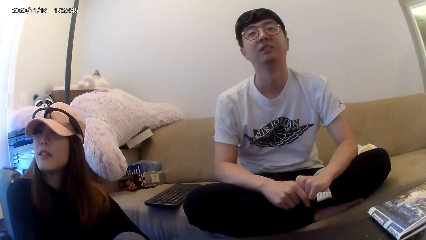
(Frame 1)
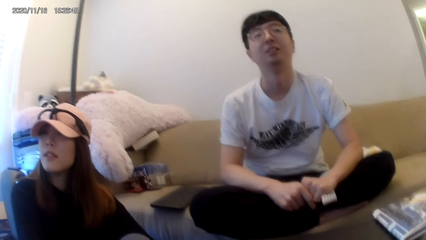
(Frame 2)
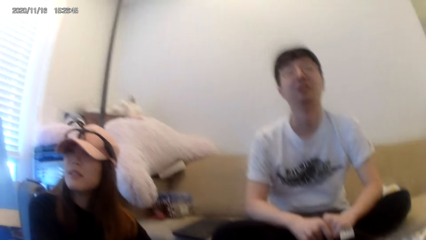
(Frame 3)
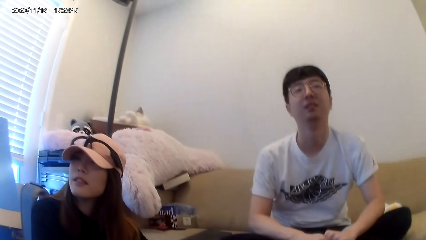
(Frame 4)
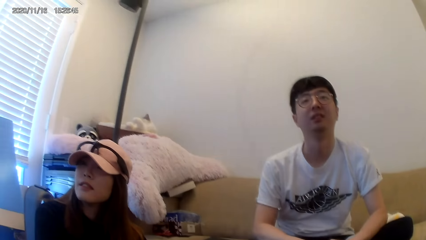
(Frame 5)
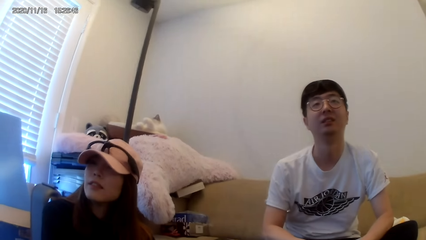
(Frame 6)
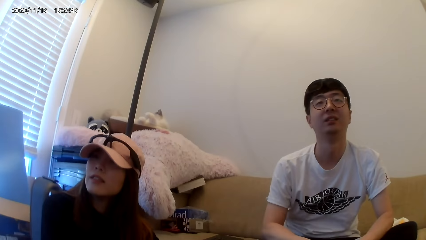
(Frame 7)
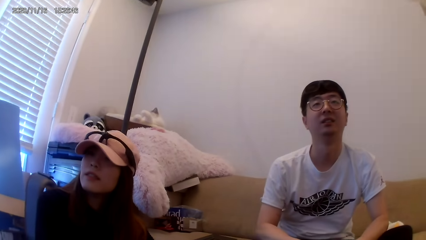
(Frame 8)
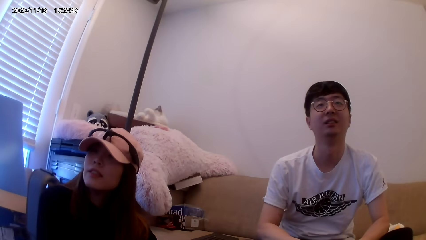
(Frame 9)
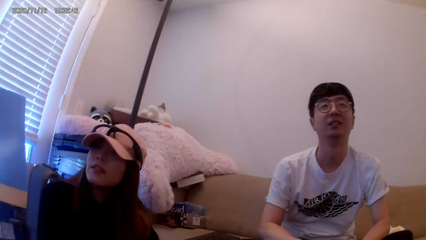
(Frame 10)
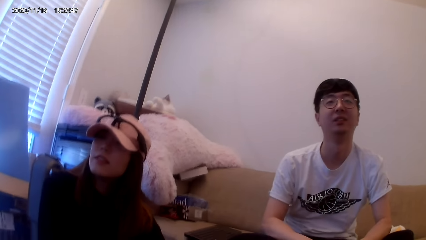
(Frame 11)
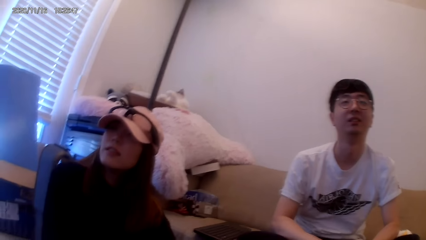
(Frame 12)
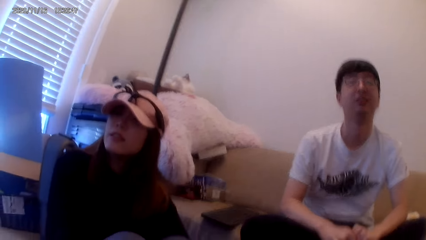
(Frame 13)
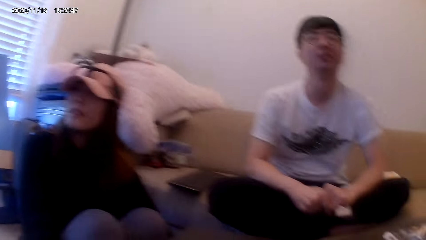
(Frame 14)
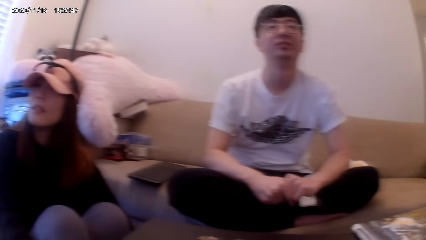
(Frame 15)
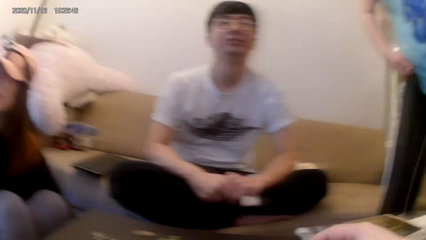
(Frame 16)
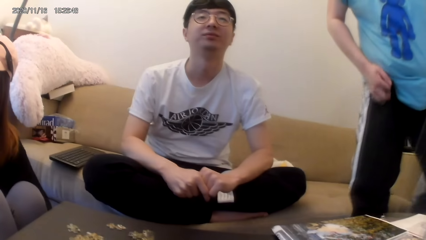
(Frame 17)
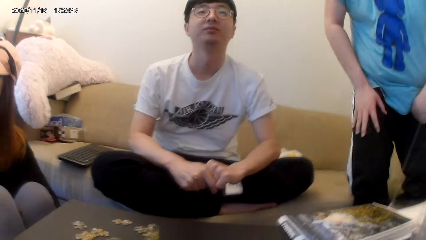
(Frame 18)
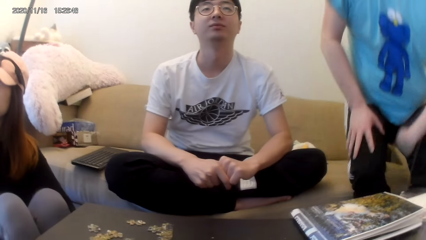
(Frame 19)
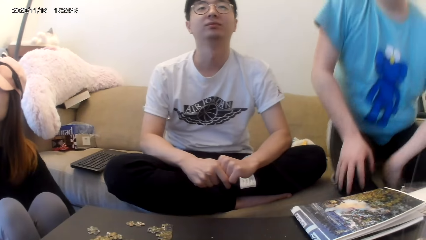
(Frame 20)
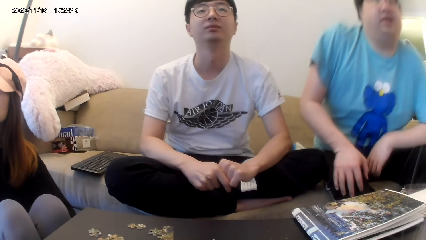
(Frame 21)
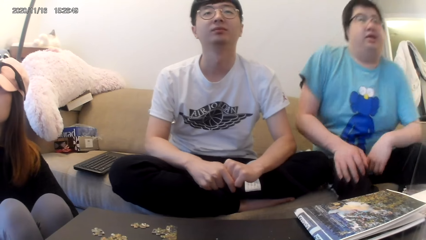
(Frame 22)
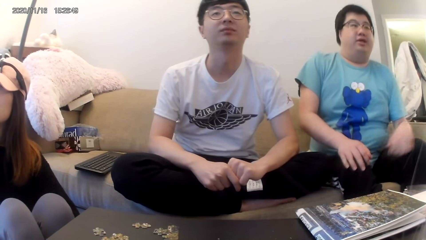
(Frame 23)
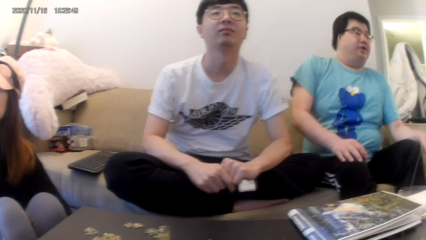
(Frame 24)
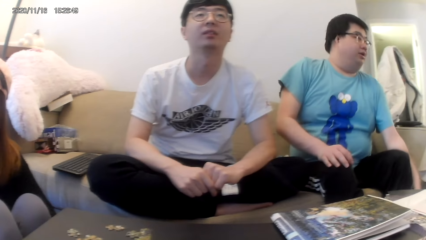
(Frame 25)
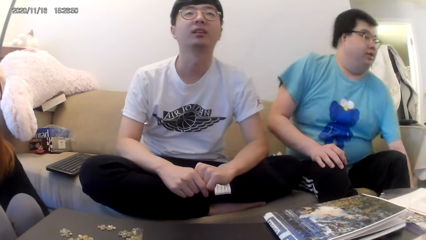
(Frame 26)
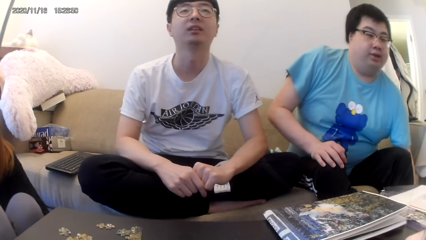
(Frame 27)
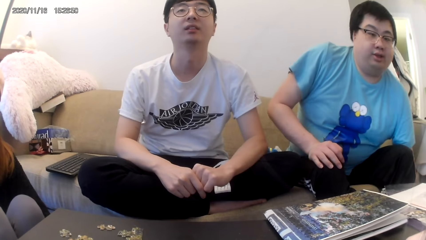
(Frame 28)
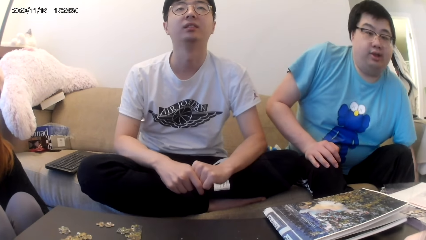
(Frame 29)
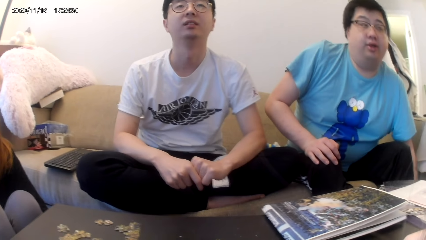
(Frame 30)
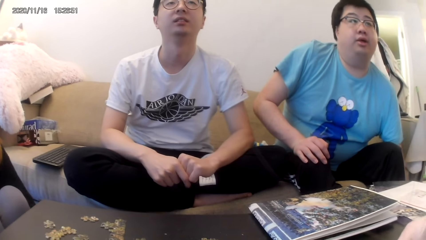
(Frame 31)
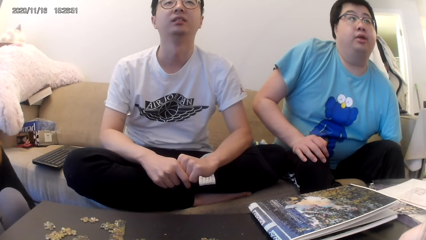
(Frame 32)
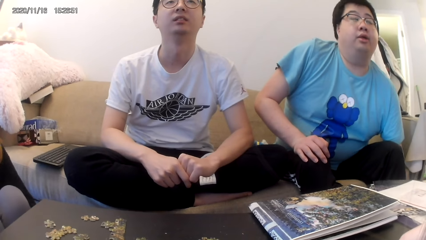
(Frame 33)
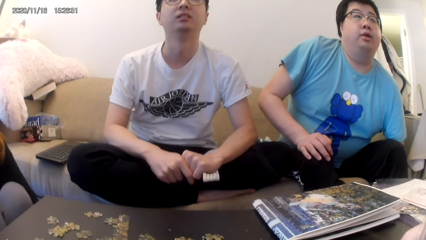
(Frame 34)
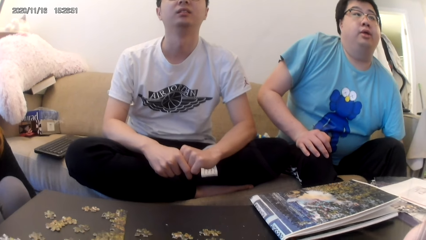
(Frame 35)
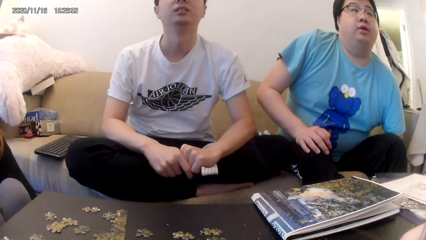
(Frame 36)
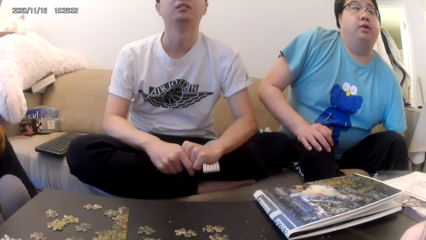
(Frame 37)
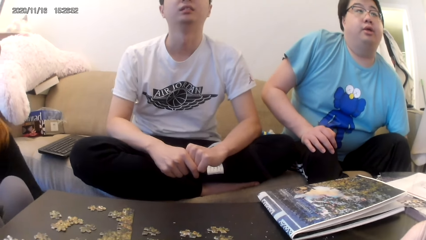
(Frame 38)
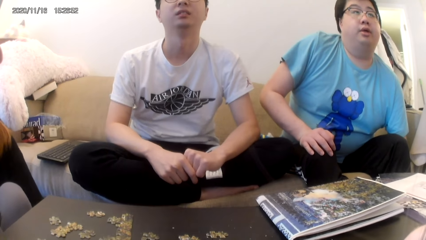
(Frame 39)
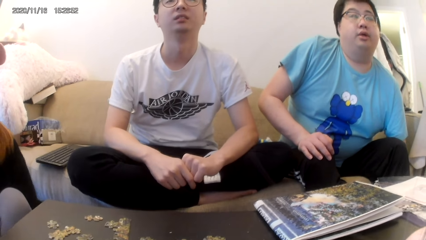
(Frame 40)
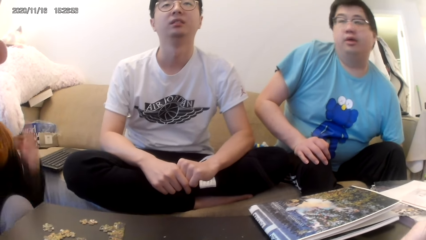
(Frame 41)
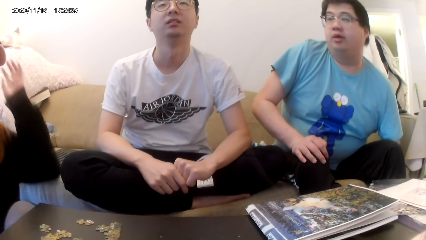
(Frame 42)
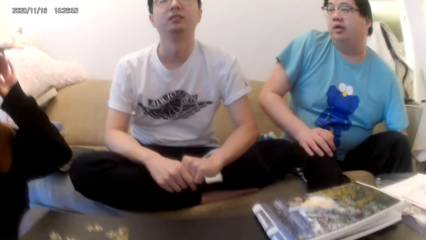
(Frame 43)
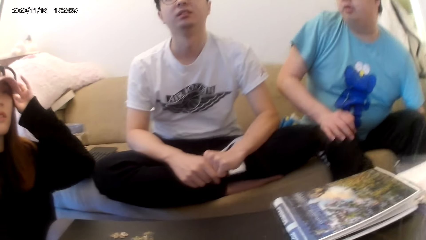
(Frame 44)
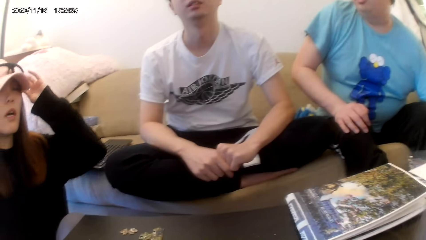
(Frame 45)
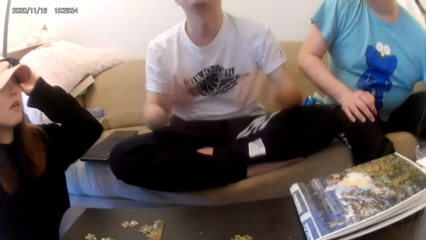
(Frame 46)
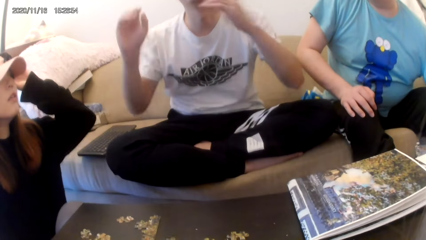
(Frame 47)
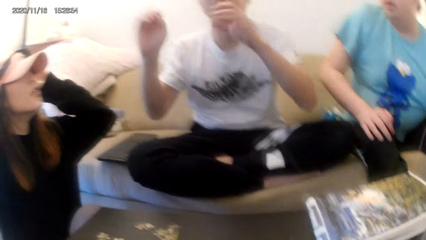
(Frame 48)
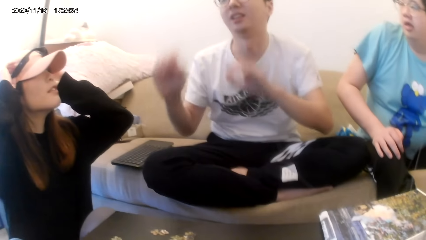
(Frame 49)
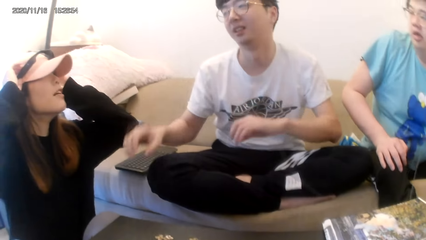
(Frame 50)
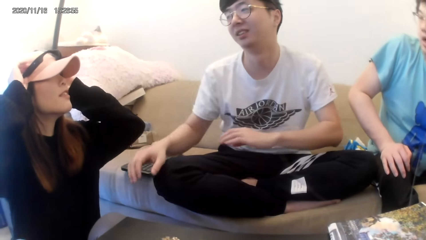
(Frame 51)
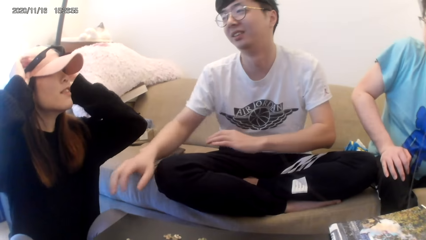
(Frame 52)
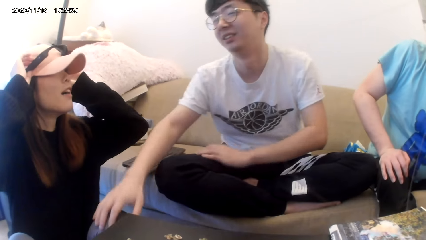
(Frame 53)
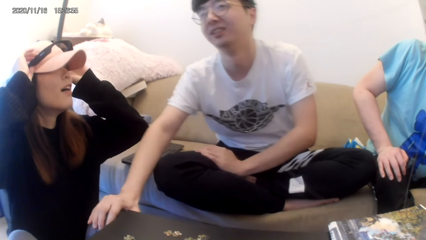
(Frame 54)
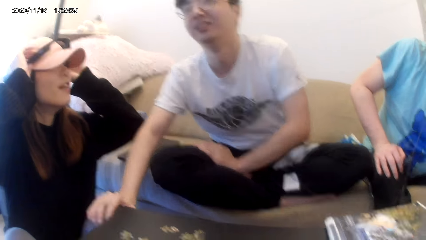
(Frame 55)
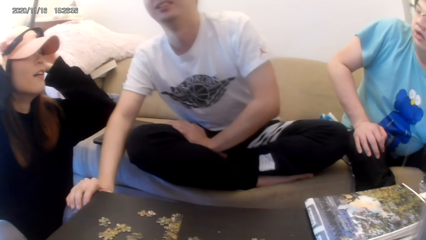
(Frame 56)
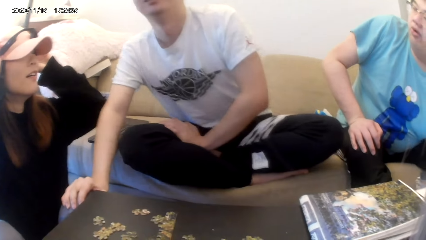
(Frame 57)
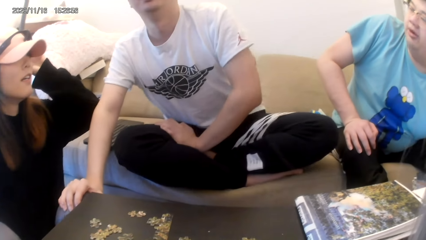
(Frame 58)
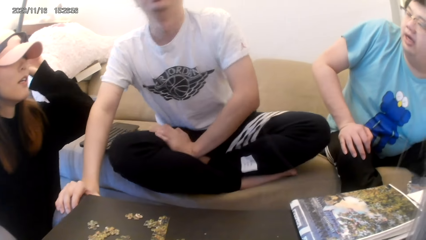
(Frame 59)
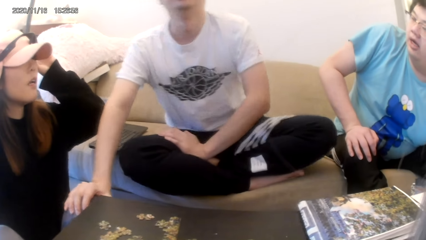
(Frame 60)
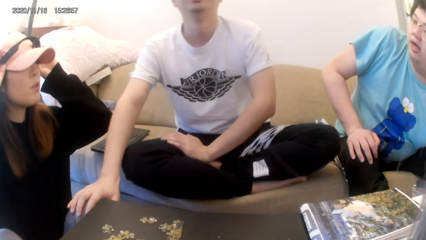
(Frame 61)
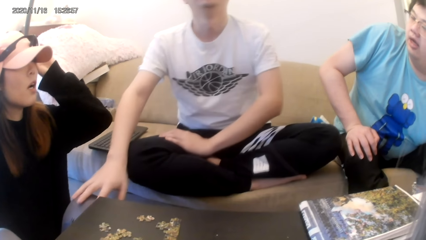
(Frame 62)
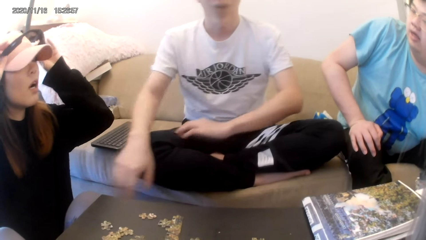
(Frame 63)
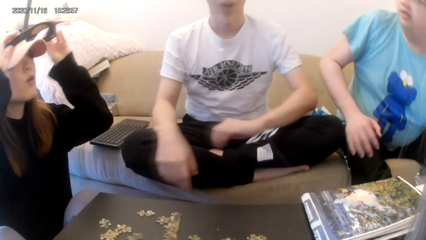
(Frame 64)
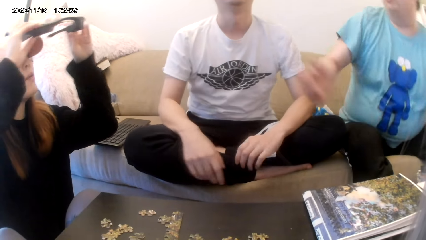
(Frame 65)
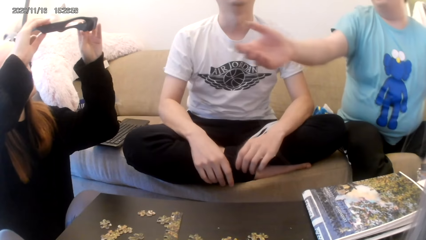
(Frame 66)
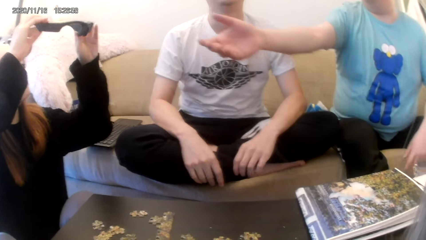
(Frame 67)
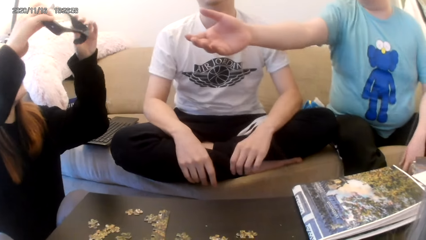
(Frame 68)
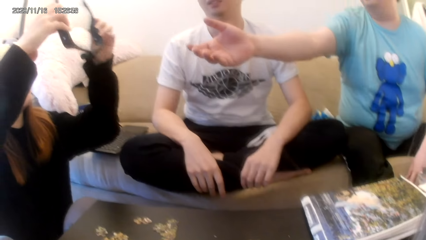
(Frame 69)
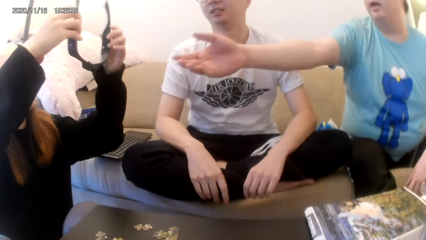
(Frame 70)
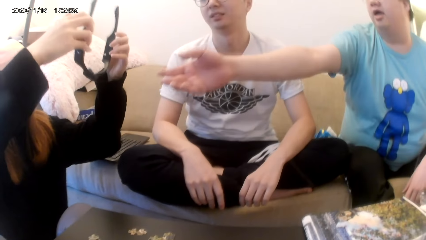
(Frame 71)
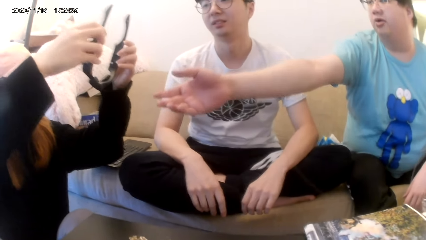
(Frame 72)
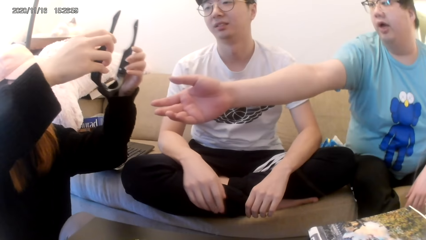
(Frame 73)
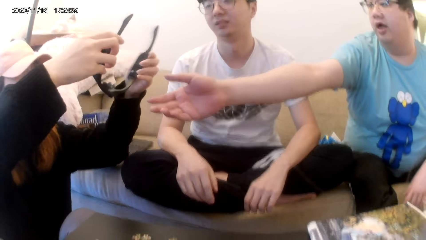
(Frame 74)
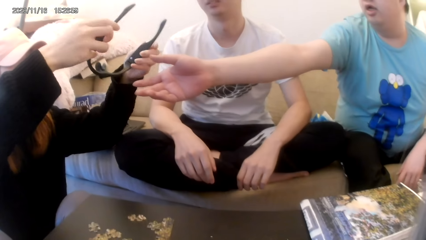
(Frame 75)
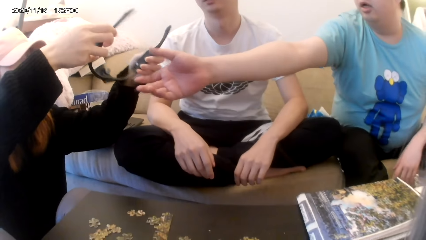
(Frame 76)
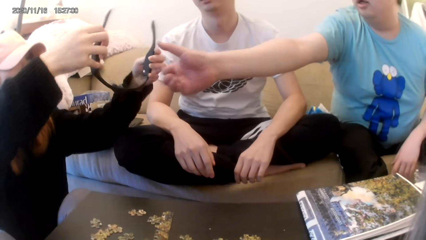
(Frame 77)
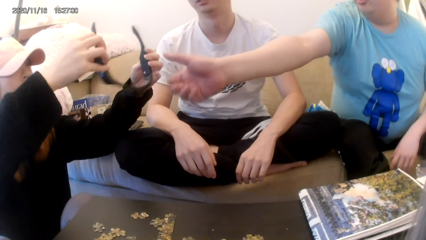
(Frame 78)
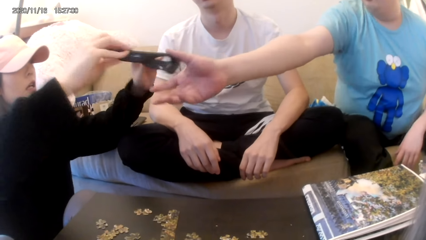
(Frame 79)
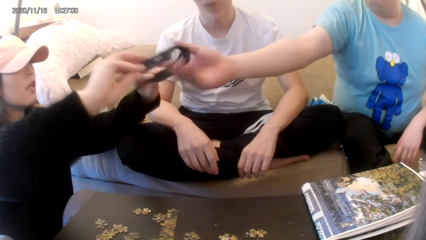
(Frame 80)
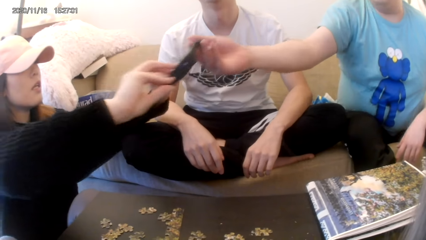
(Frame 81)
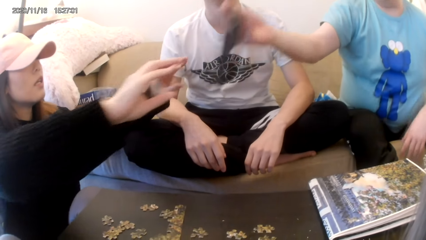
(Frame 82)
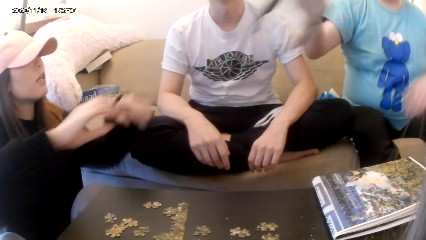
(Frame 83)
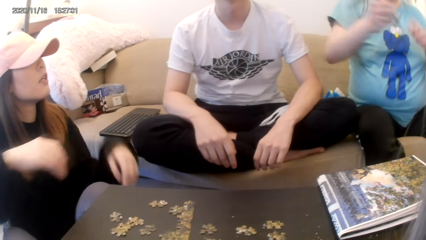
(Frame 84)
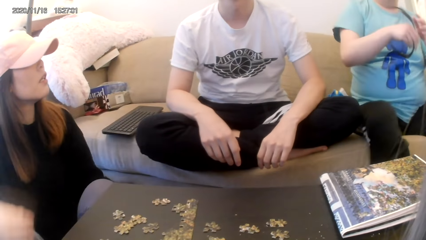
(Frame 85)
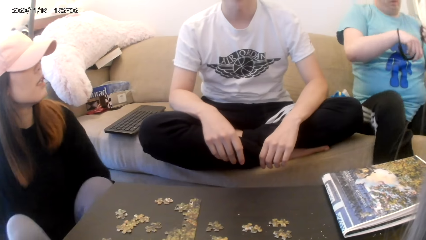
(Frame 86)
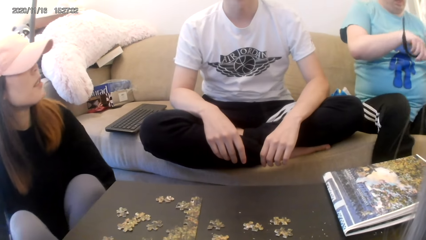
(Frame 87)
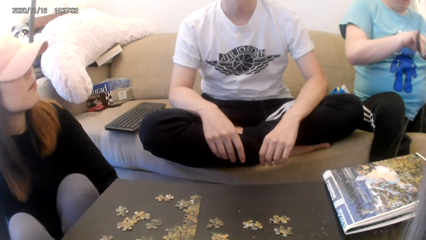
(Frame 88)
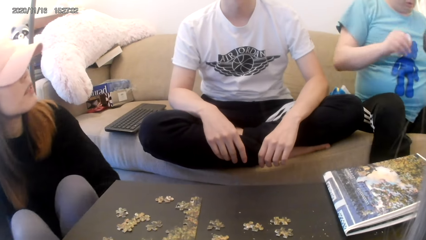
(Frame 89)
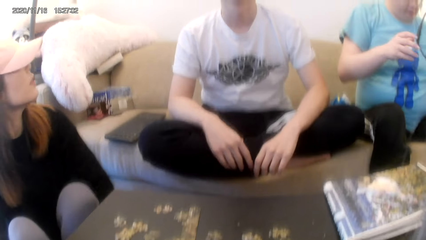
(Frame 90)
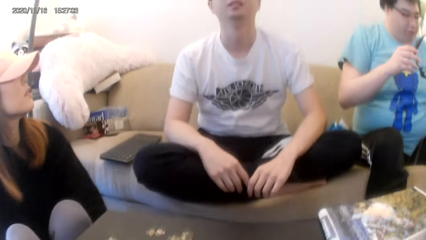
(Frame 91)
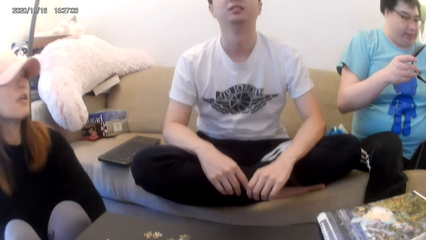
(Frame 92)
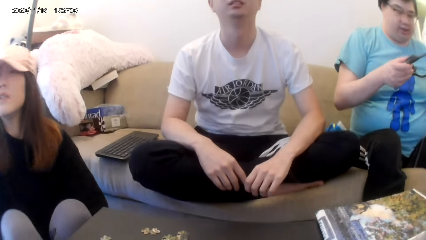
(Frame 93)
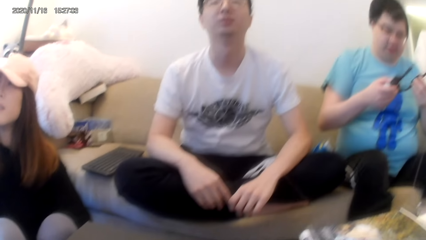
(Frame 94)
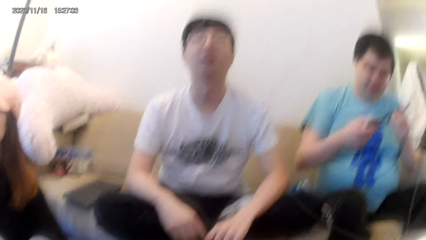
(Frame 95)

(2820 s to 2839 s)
A man sits on the couch. Another man hands the camera to the first man.
